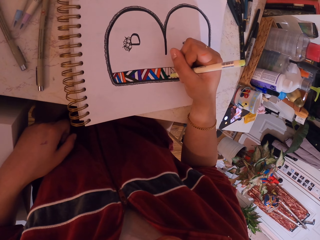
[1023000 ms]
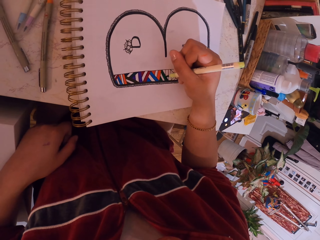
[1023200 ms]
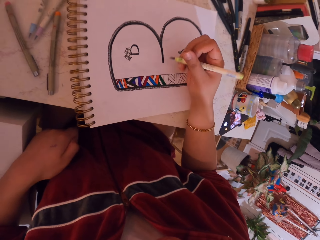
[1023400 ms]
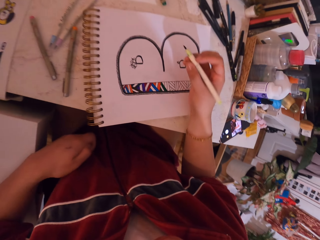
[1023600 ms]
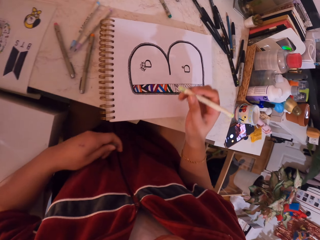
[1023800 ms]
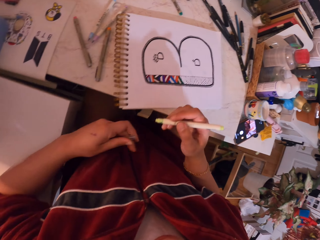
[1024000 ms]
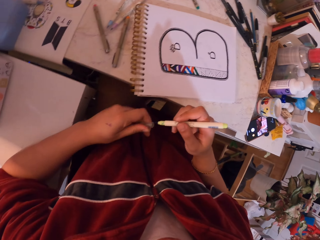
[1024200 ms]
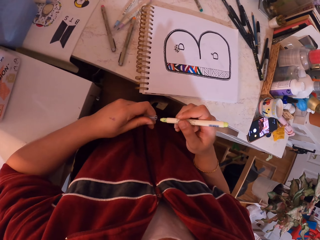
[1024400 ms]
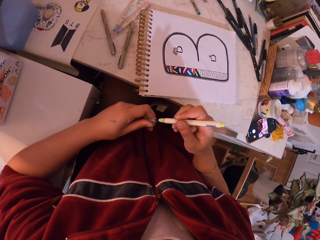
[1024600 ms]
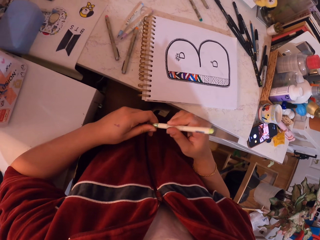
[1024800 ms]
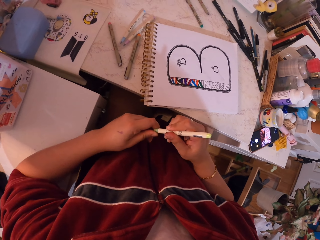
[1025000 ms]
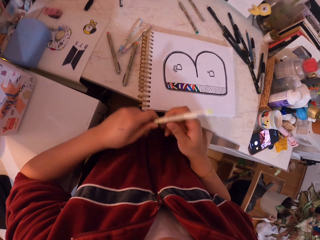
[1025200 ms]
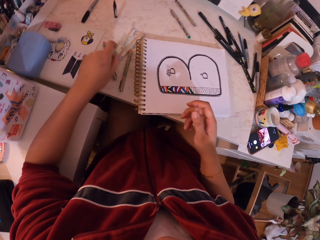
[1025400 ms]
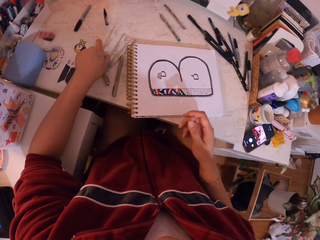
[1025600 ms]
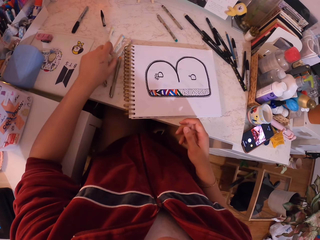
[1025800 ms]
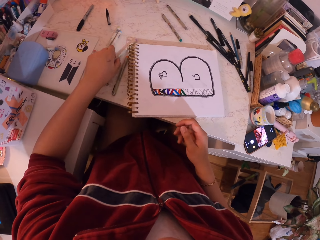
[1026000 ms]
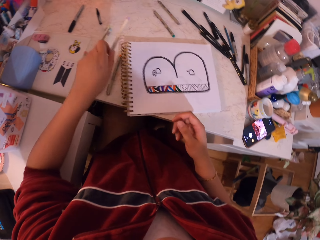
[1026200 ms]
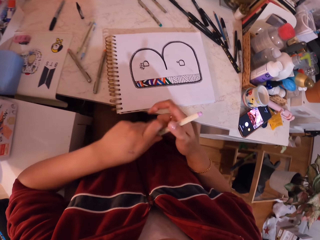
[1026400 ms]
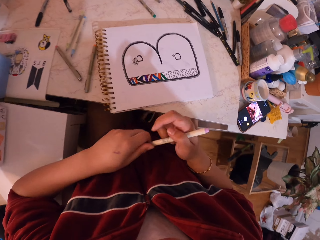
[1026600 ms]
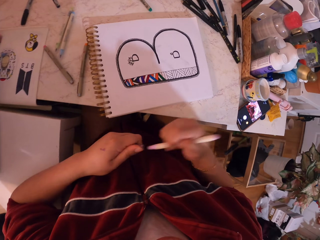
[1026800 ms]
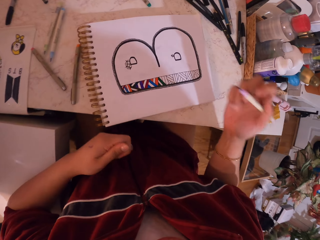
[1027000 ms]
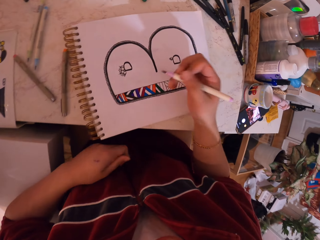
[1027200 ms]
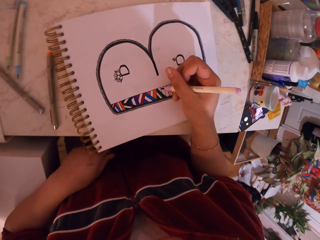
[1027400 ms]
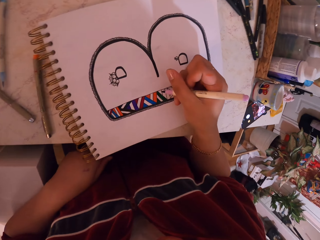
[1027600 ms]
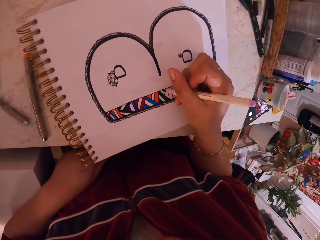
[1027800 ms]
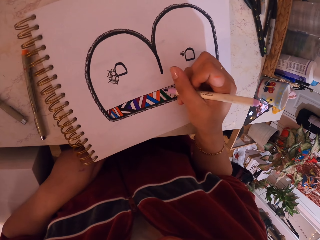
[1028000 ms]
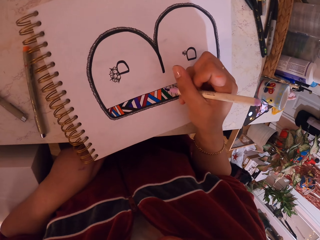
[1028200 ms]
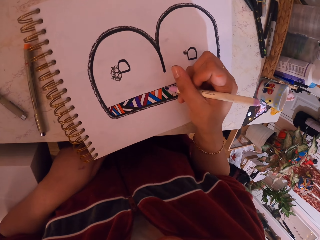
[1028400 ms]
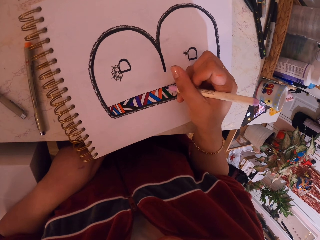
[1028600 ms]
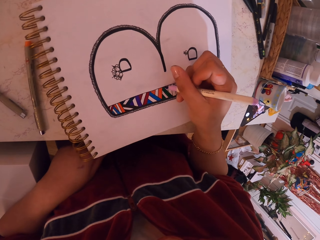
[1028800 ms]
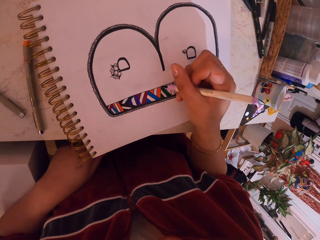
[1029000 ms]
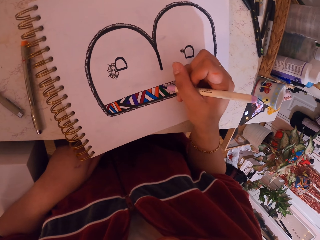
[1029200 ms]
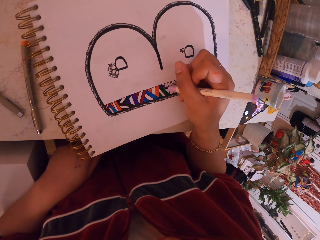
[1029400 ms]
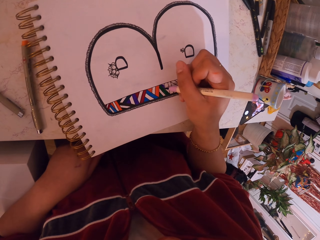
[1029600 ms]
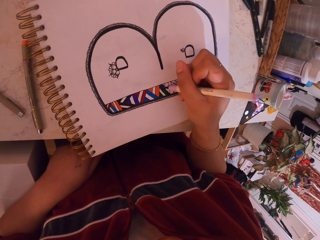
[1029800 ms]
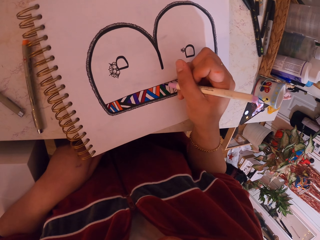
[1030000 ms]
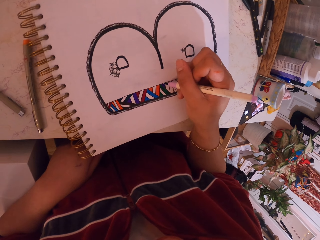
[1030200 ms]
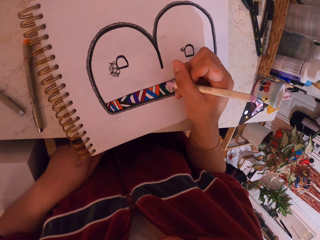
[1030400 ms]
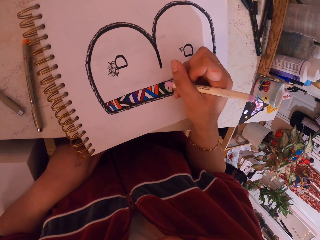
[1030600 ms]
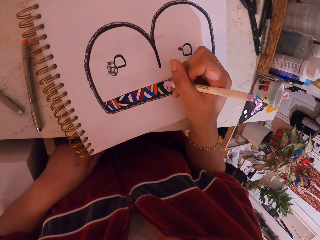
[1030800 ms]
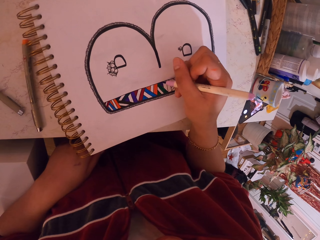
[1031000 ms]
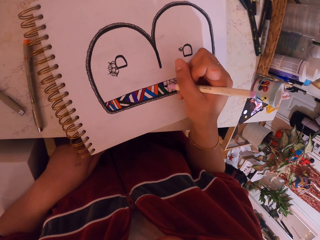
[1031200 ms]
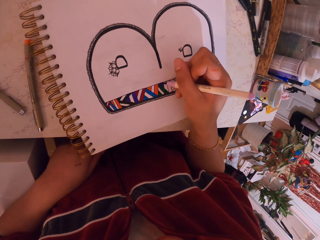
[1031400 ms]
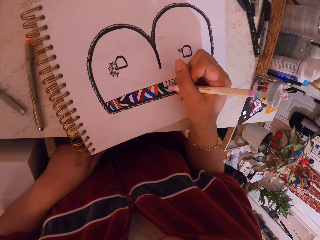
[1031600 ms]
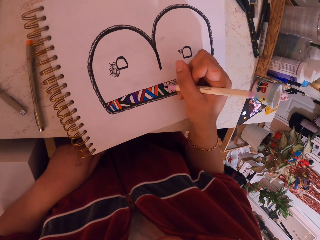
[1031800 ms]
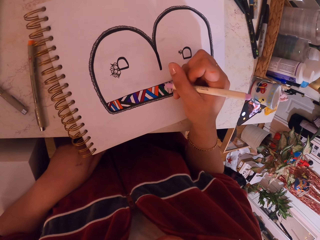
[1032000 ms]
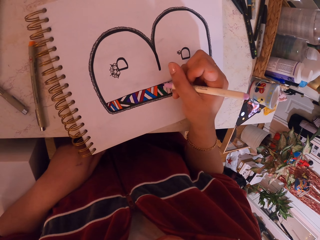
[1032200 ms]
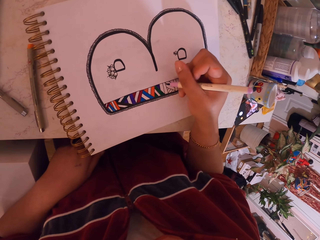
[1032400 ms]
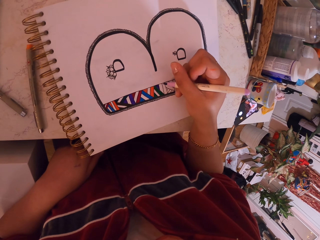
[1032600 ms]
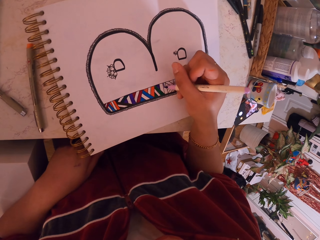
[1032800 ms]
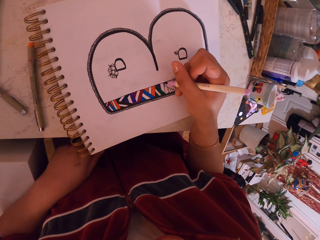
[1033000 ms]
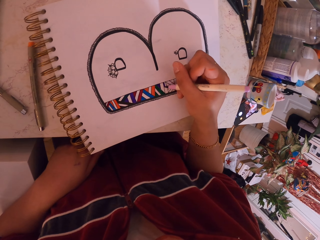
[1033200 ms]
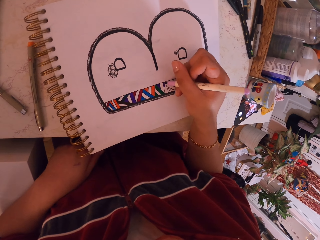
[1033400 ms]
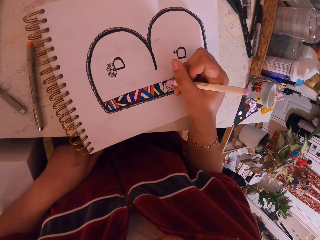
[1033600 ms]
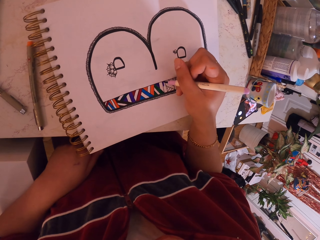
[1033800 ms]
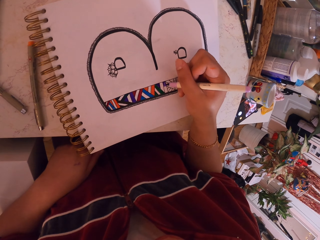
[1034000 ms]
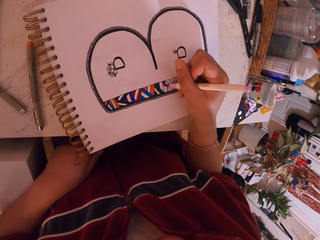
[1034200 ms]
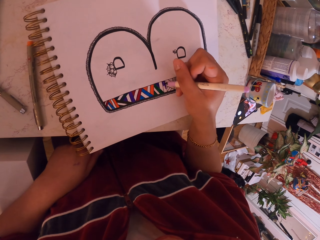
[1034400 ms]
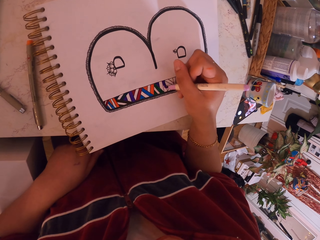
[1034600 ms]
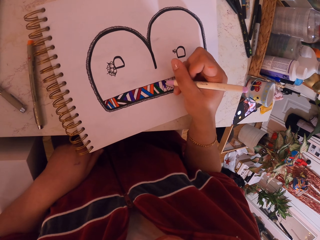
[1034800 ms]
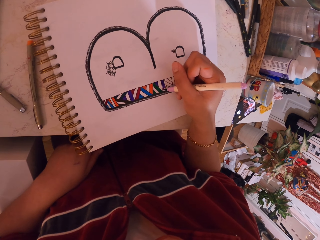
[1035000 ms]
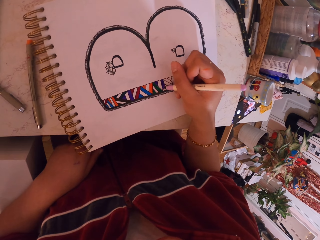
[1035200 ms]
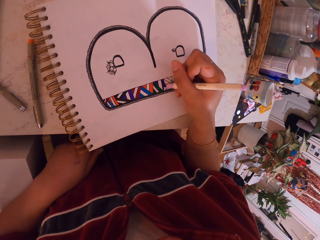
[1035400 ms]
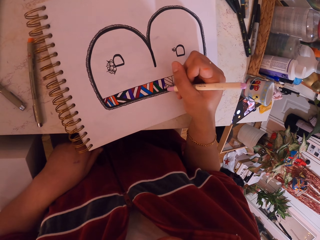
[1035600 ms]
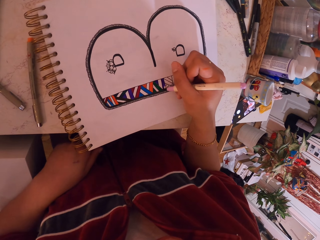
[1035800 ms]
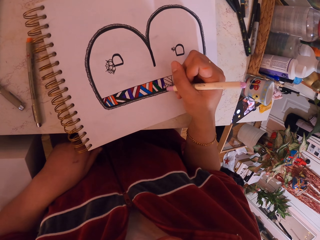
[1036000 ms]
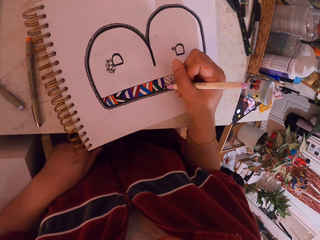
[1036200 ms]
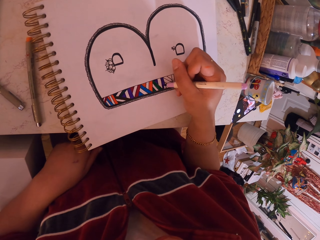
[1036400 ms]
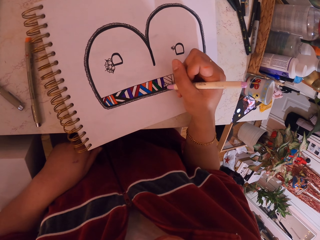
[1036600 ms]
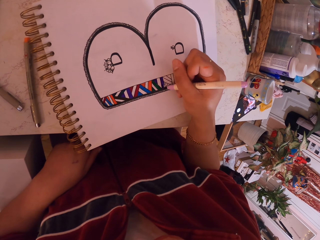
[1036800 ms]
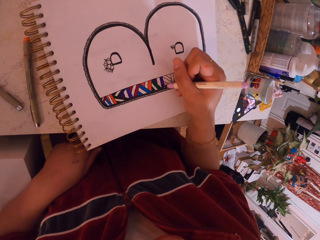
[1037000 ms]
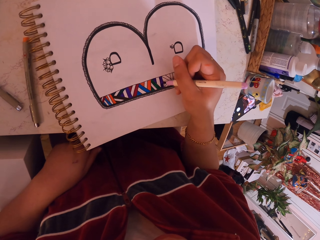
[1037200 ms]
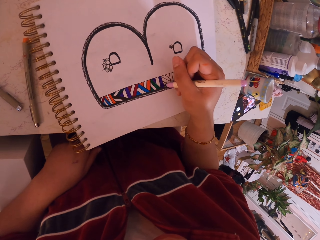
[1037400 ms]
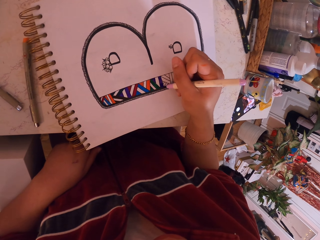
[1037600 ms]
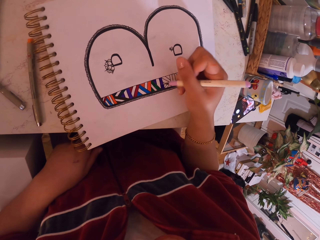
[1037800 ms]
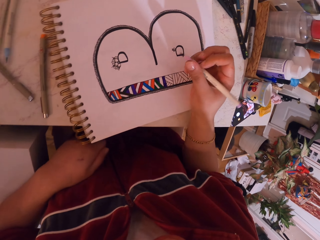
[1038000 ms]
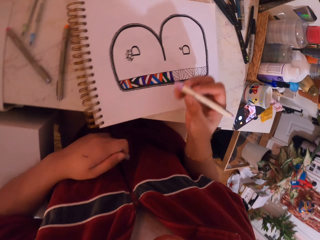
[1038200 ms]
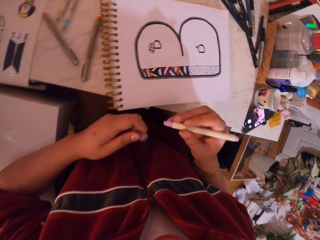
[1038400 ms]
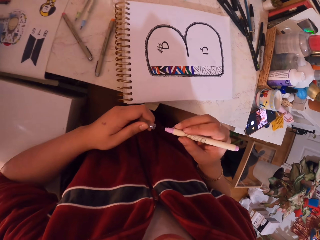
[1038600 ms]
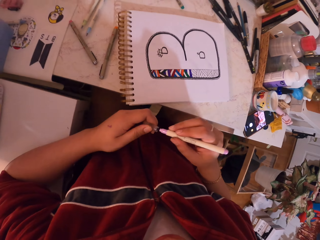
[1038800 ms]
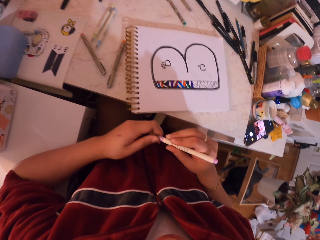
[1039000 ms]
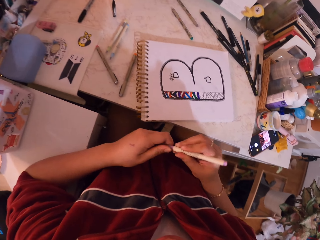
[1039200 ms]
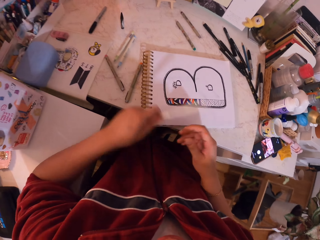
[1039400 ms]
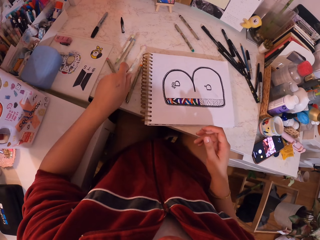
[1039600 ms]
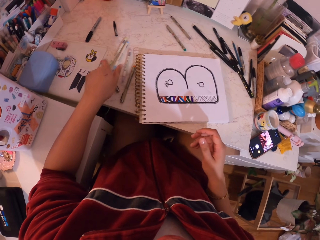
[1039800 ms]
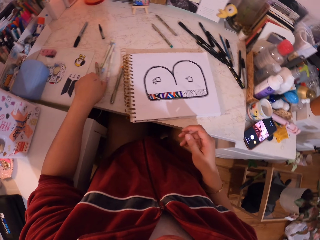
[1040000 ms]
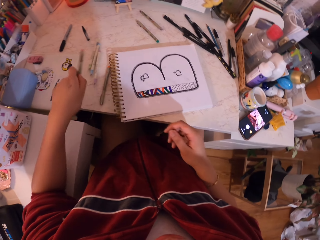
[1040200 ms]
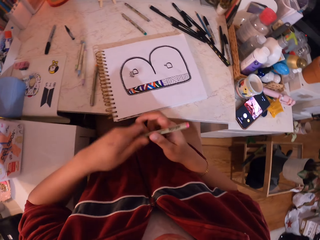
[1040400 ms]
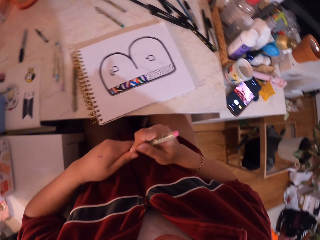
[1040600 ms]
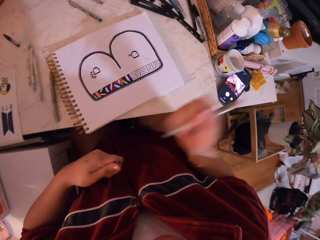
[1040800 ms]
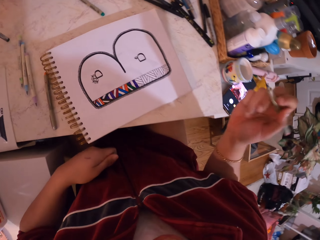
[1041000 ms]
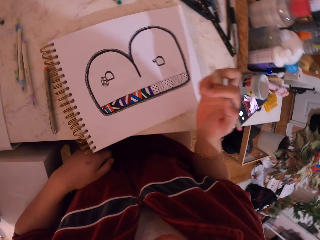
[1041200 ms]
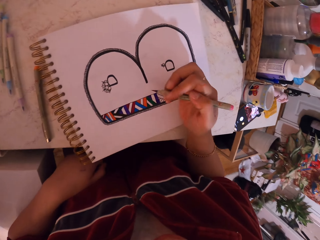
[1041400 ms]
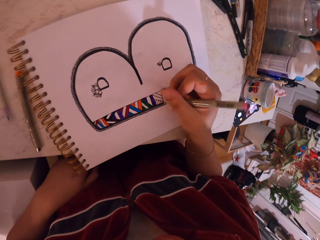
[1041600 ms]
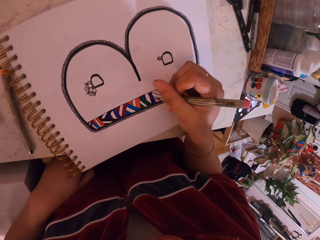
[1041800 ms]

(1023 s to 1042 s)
The camera wearer removes the hand from the drawing book and closes the paint pen with the cap. They drop the paint pen on the table. They pick the paint pen from the table. They hold the paint pen with two hands. They remove the cap from the paint pen. They move the hand towards the drawing book. They paint the drawing on the drawing book. They remove the hand from the drawing book. They close the paint pen with the cap. They drop the paint pen on the table. They pick the paint pen from the table. They remove the cap from the paint pen. They paint with the pen. They move the hand towards the drawing book.

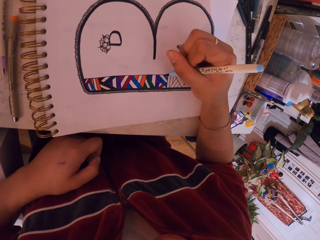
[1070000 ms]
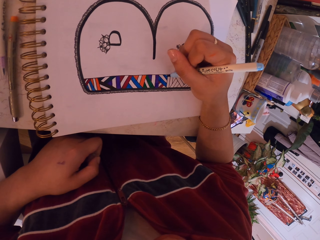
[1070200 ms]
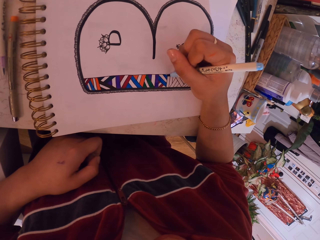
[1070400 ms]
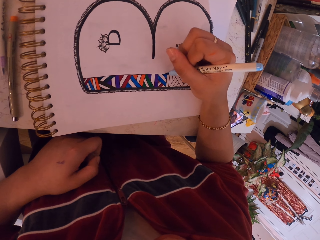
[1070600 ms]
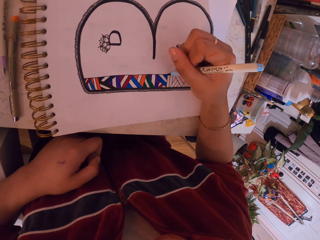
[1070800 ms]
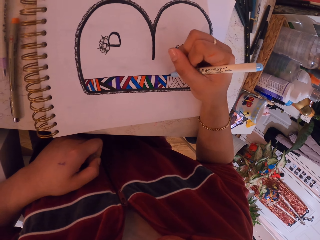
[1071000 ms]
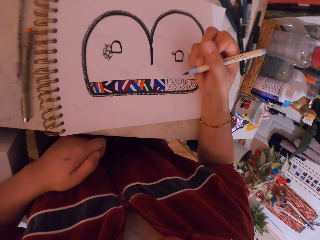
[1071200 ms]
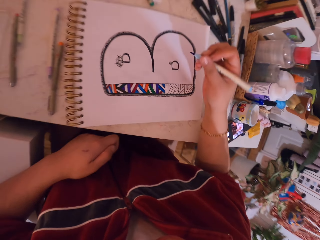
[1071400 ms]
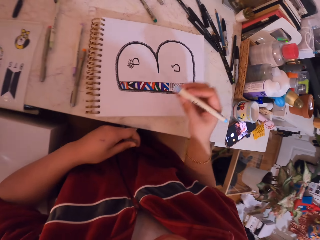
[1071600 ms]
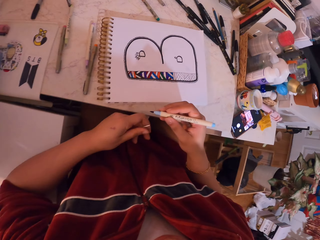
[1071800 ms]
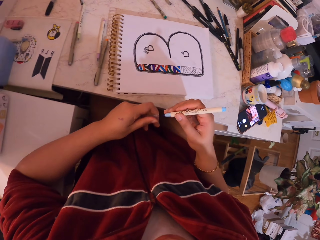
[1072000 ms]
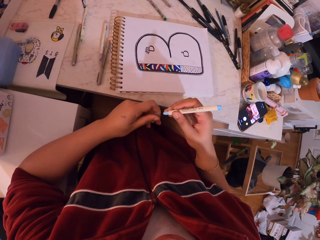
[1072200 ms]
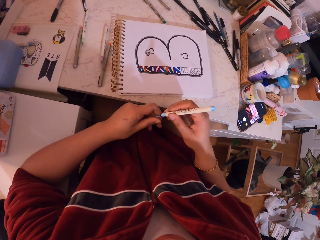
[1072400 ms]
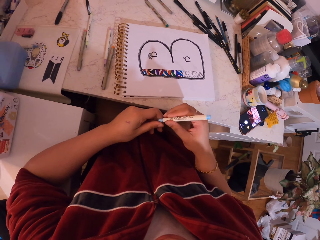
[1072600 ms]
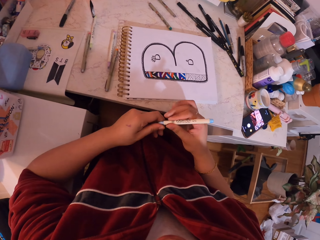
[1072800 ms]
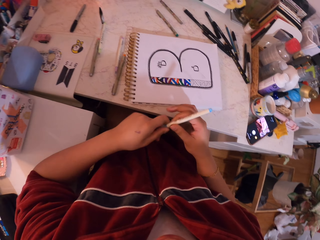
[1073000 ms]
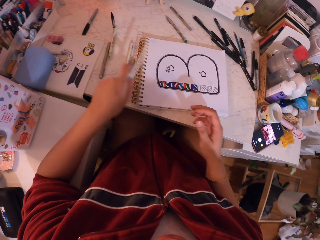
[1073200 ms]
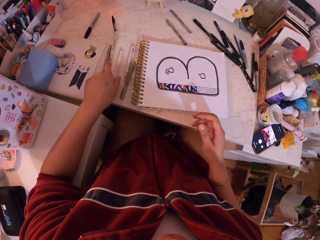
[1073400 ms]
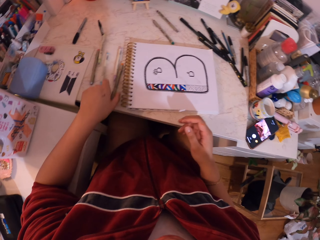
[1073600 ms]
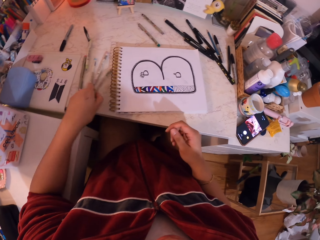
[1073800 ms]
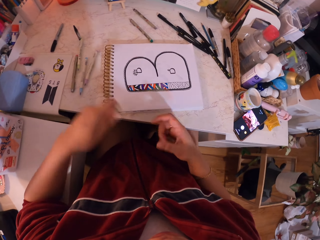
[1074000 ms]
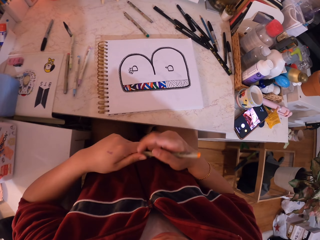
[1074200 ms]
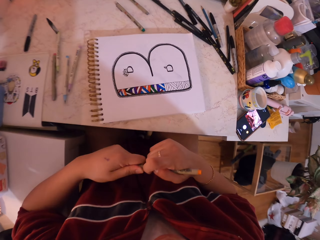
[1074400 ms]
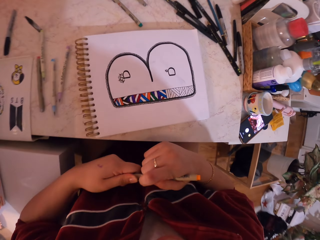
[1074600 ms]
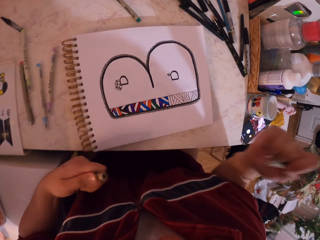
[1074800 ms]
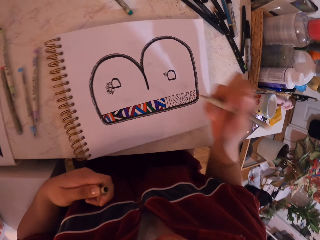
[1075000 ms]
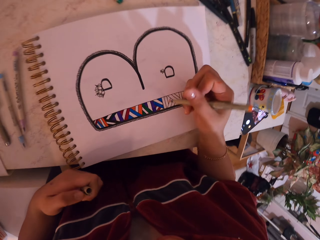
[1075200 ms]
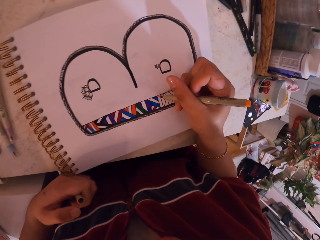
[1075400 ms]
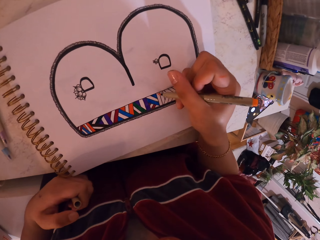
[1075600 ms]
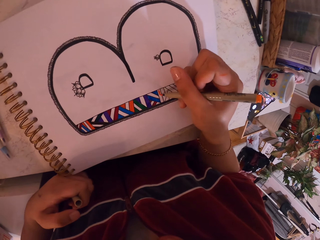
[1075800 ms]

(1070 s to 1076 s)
The camera wearer removes their hand from the drawing book. They close the paint pen with the cap. They drop the paint pen on the table. They pick up a paint pen from the table. They remove the cap from the paint pen. They paint with the pen. They move their hand towards the drawing book.
